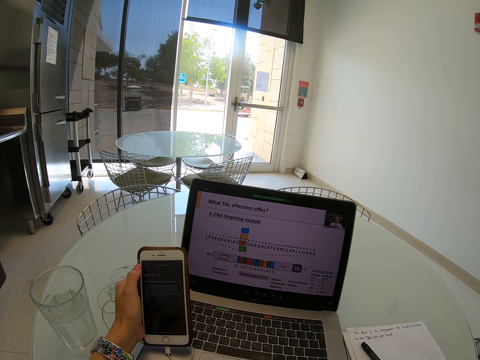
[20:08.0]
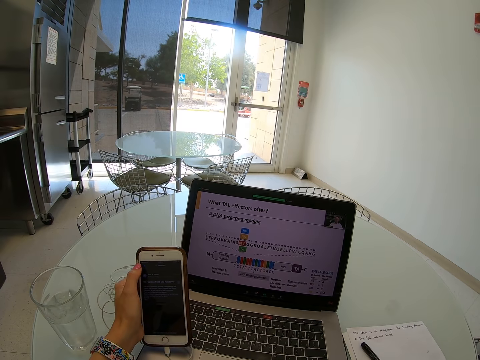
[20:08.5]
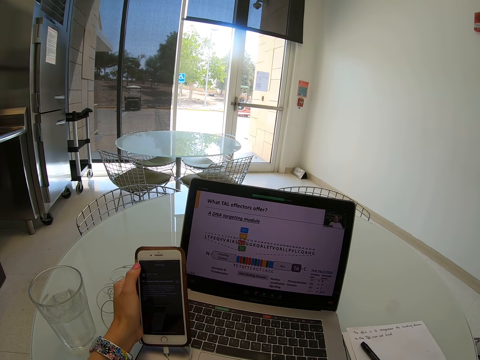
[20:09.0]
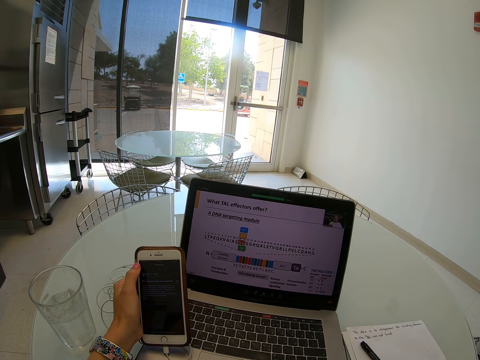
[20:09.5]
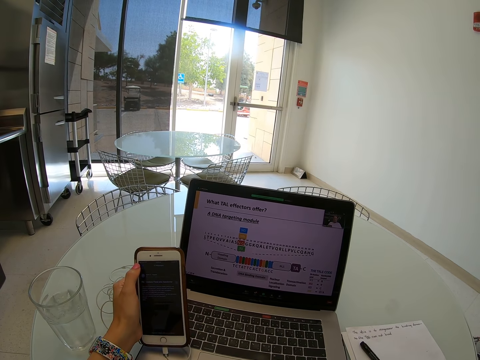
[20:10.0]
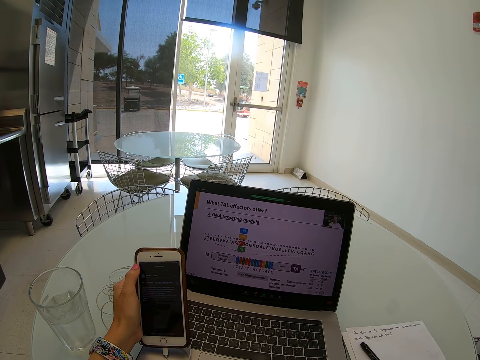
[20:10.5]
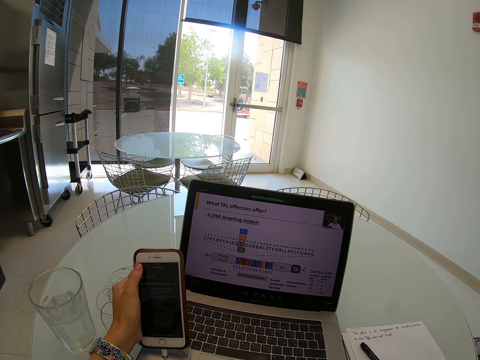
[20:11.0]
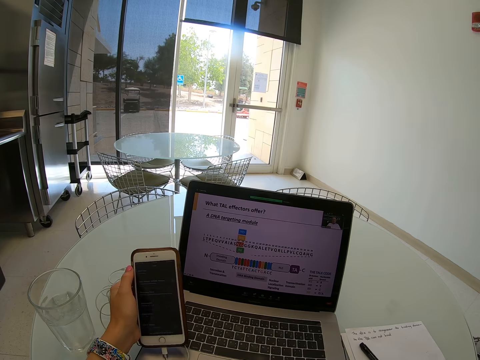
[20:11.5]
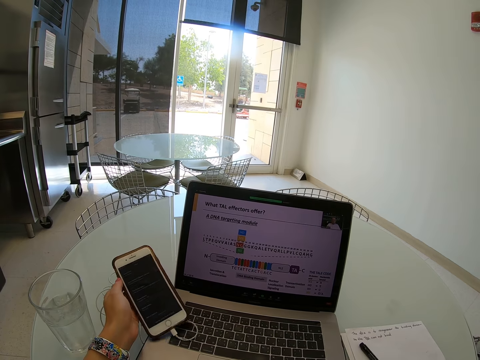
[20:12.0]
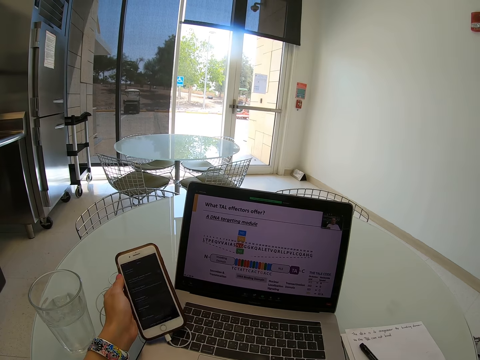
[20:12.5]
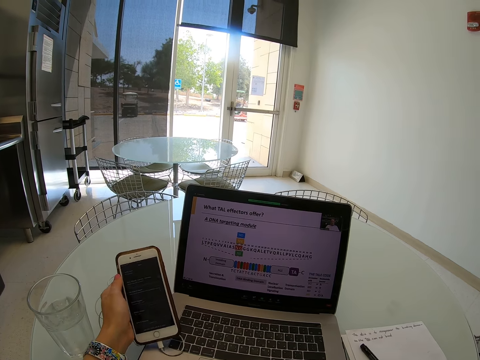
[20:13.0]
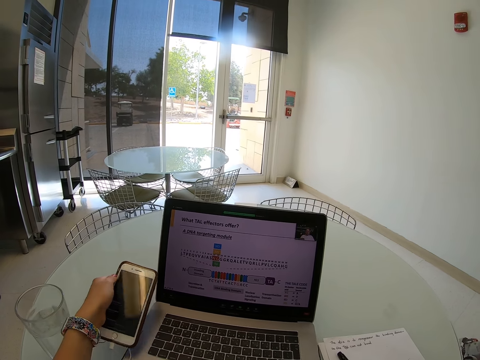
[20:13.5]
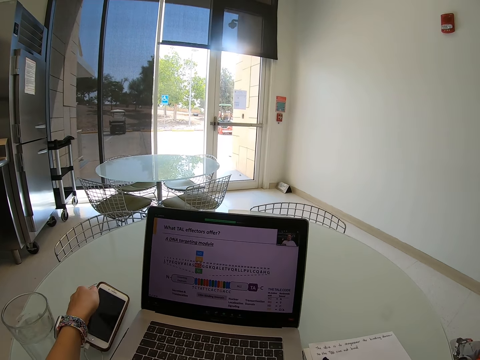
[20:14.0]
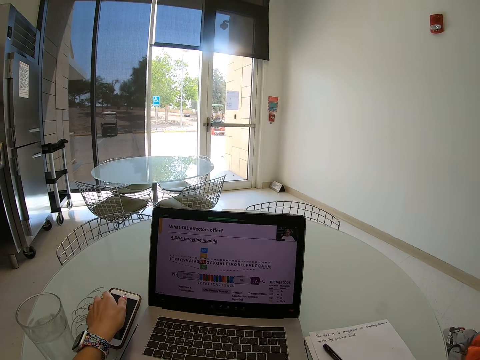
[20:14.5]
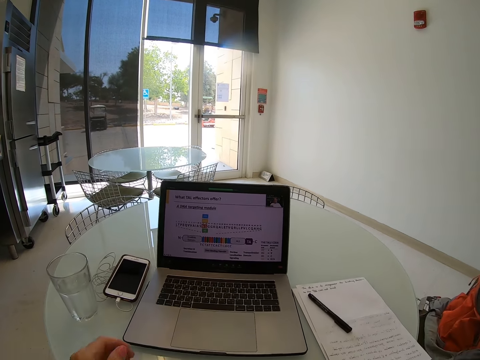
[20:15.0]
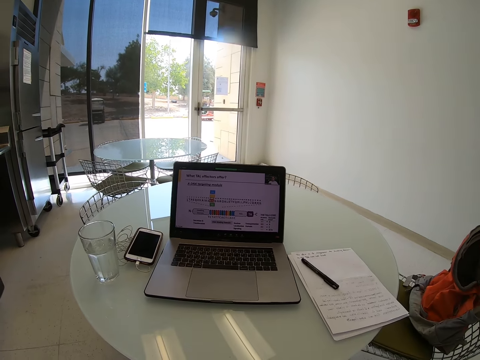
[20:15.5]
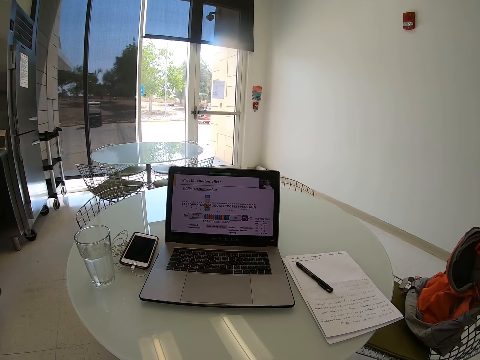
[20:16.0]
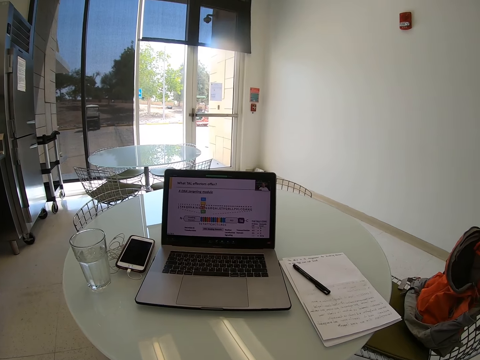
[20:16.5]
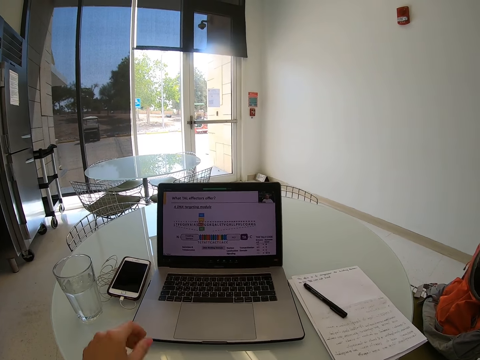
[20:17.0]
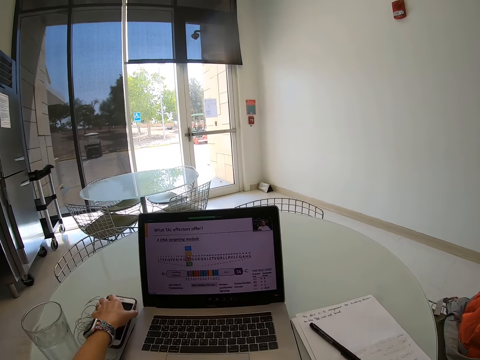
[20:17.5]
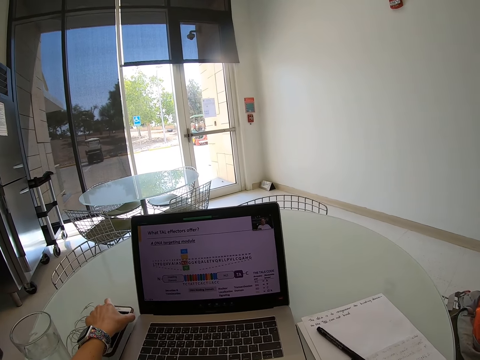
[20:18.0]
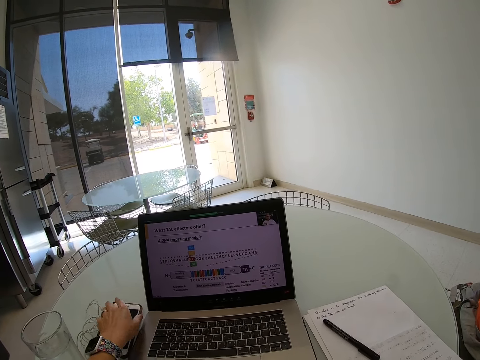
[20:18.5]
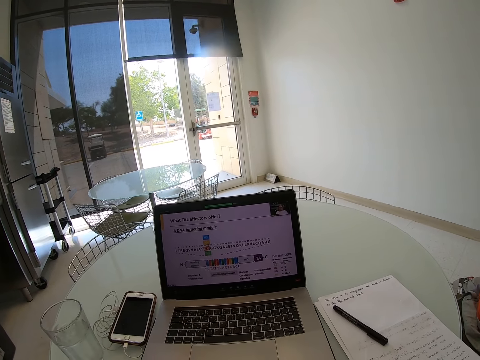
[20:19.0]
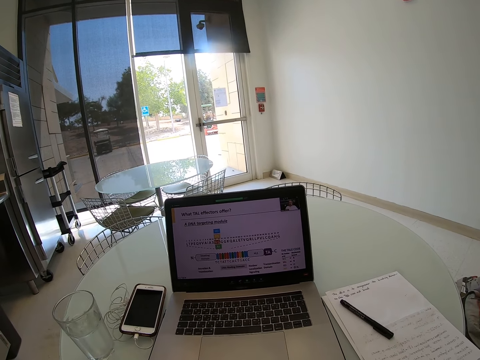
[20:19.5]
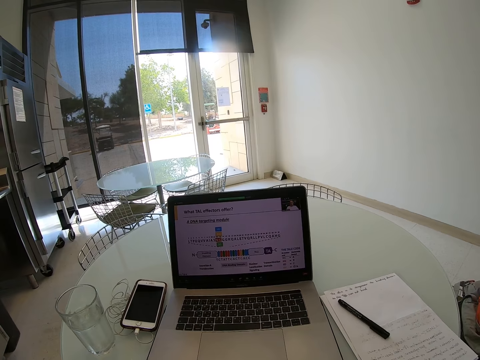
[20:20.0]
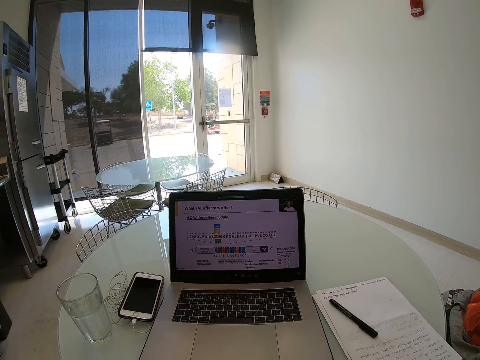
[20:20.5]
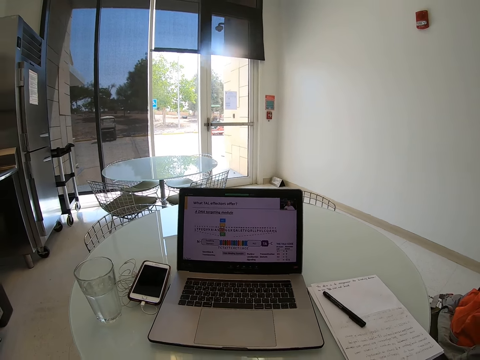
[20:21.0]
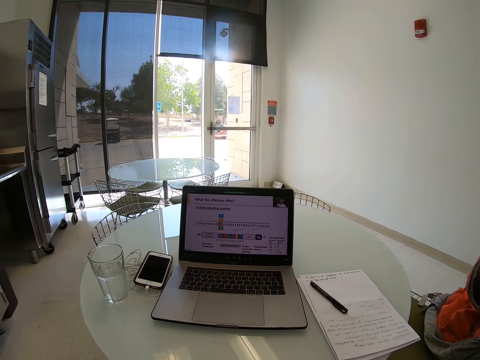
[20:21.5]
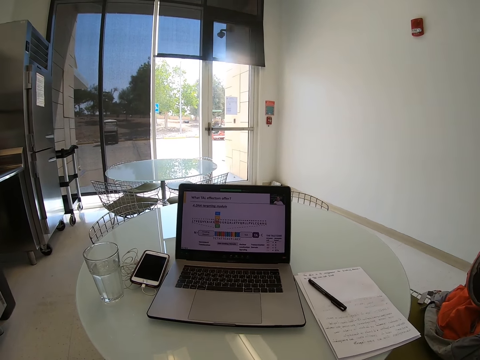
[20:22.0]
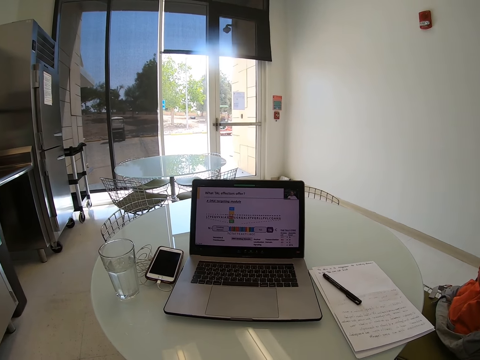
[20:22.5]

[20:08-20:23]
The camera wearer operates his phone with his left hand. He holds the phone with his left hand. He puts the phone on the table. He sits on the chair on the floor. He touches the phone. He holds the phone on the table. He sits on the chair on the floor.

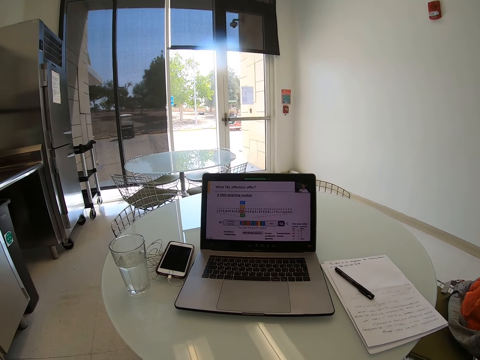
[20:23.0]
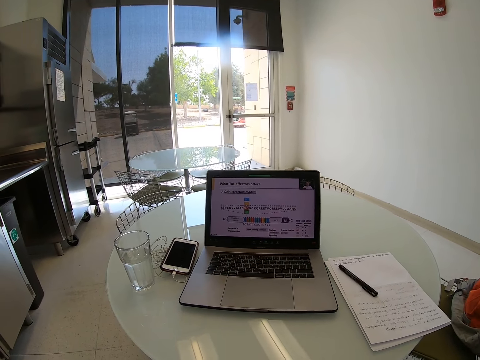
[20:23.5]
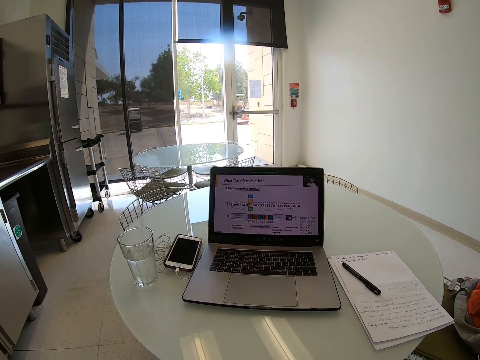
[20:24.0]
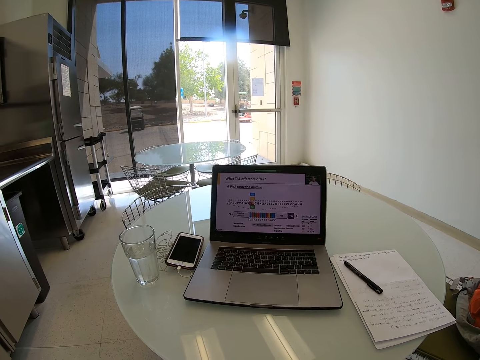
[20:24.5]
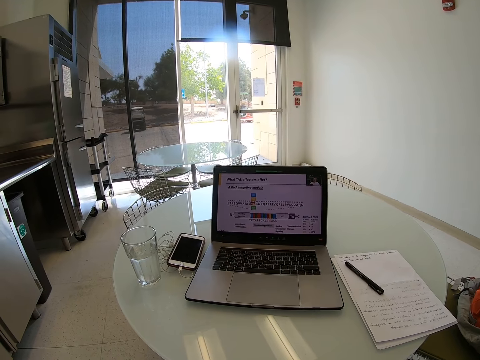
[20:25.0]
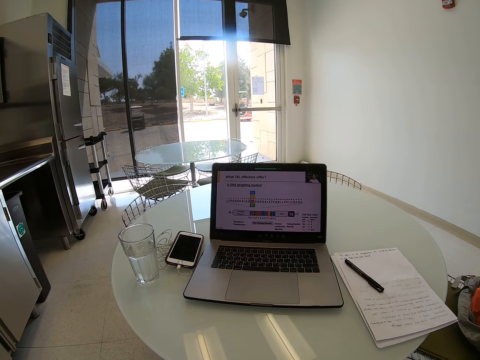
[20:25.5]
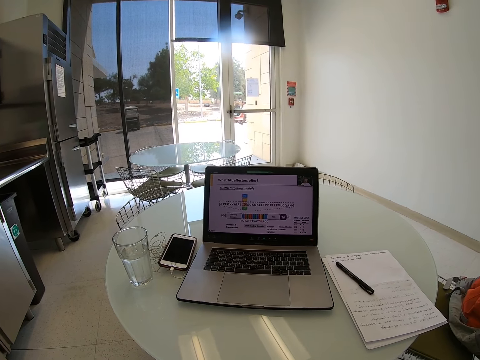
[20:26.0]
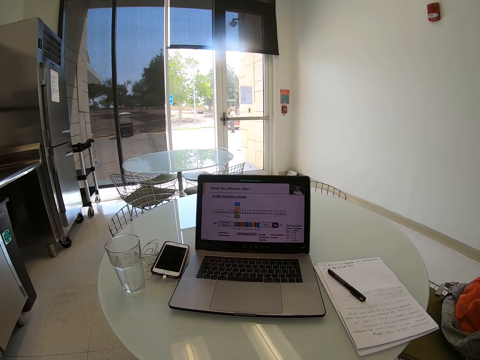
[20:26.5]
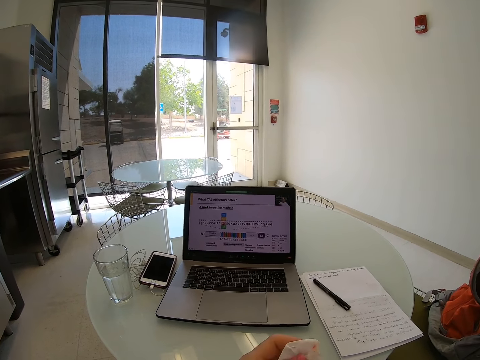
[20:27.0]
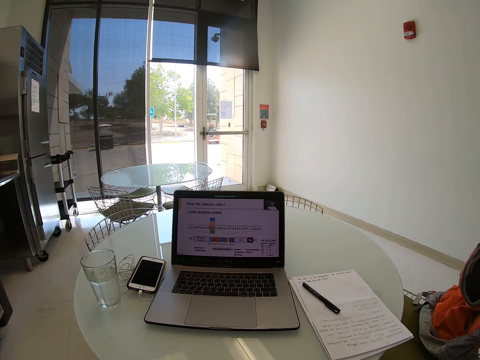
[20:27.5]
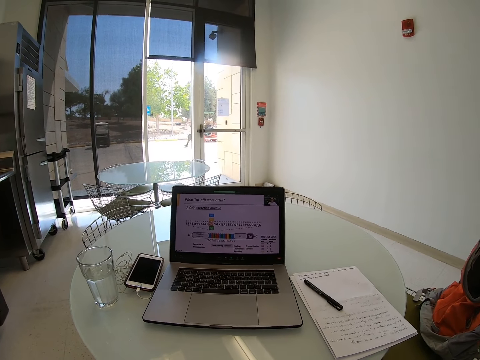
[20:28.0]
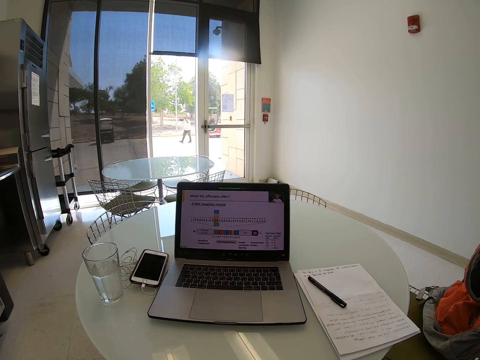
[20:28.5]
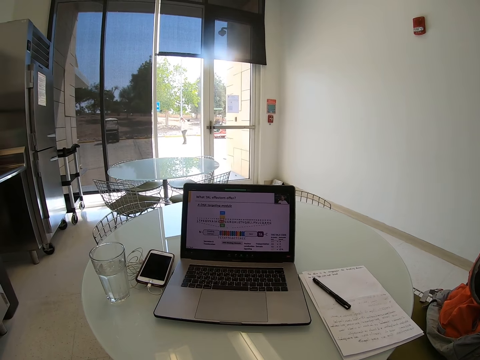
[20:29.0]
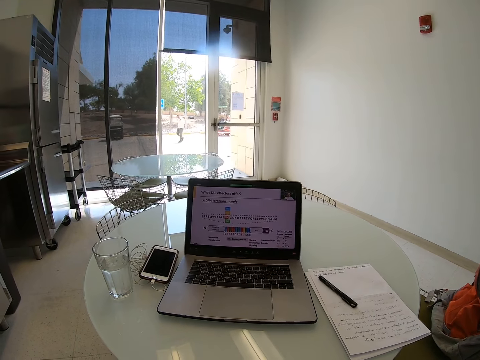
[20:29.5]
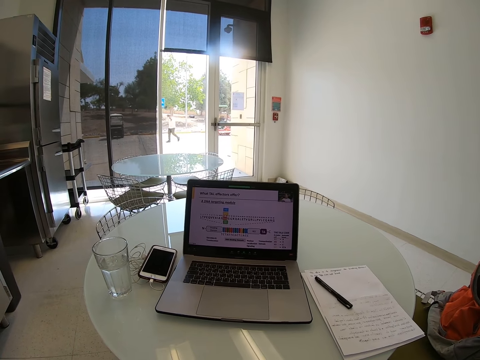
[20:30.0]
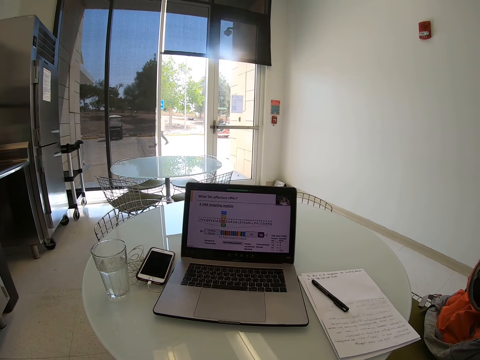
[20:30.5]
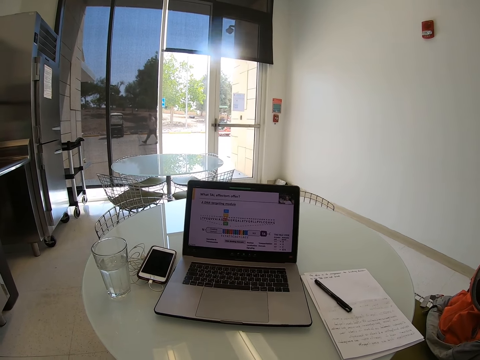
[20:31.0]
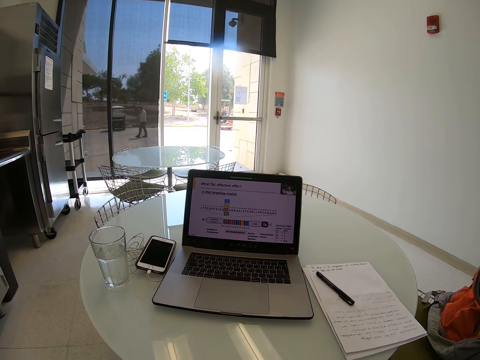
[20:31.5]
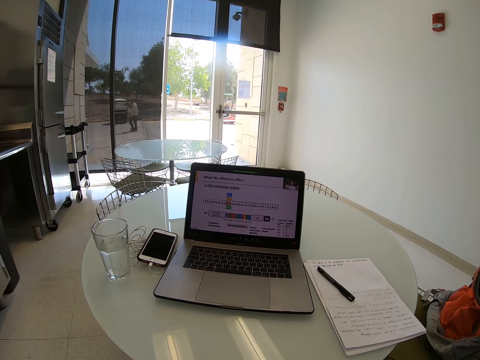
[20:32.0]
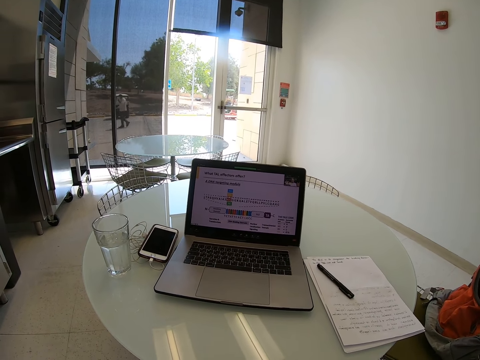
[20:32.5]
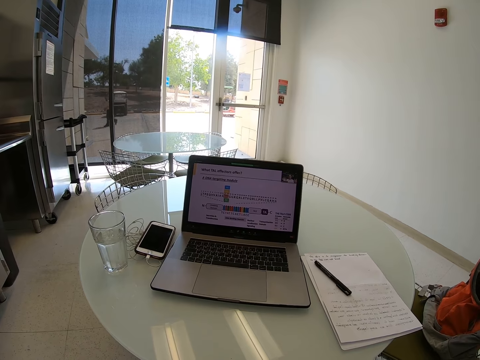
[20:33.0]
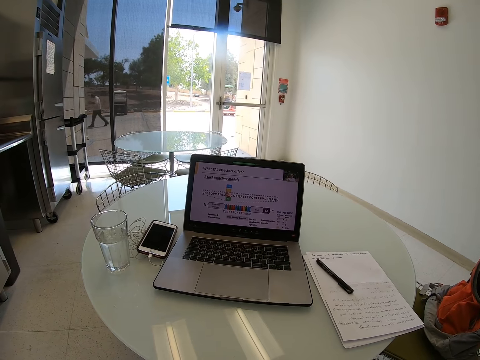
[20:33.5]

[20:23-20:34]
A person walks outside the building.
